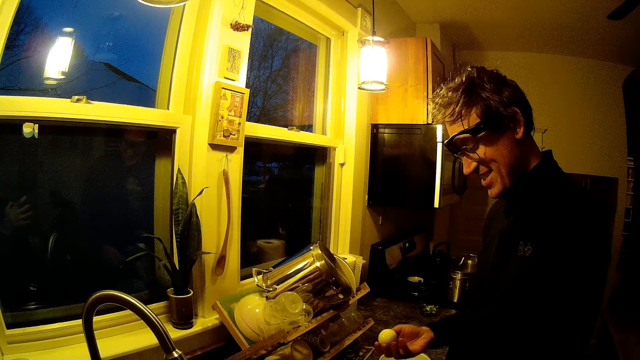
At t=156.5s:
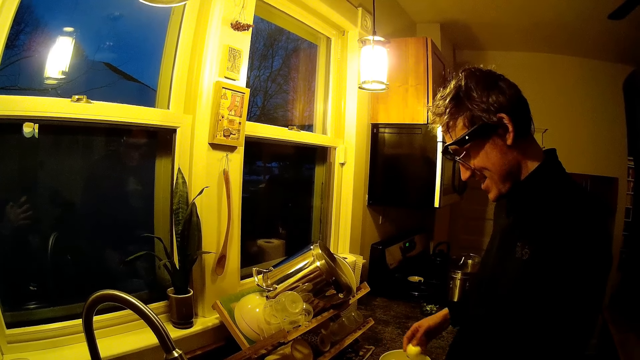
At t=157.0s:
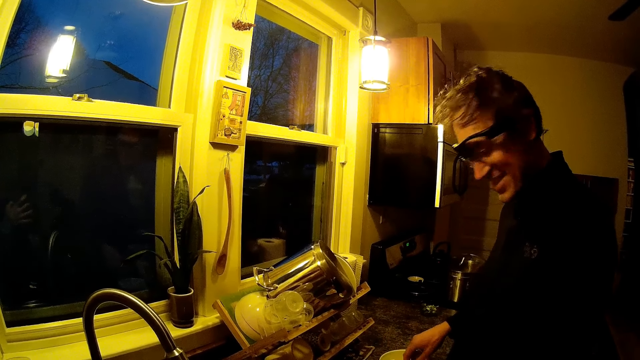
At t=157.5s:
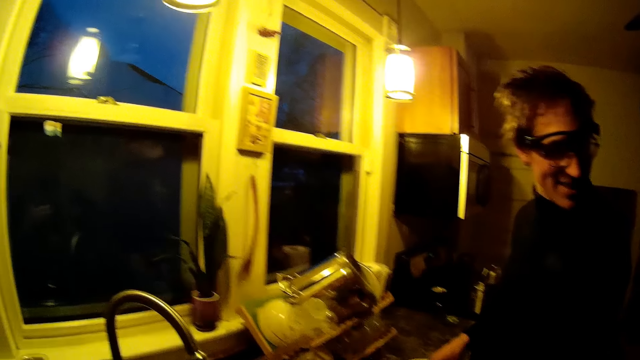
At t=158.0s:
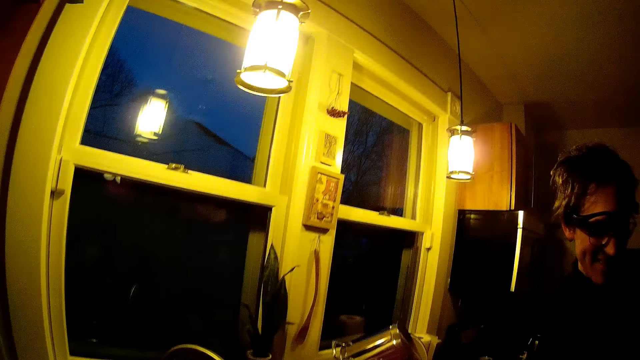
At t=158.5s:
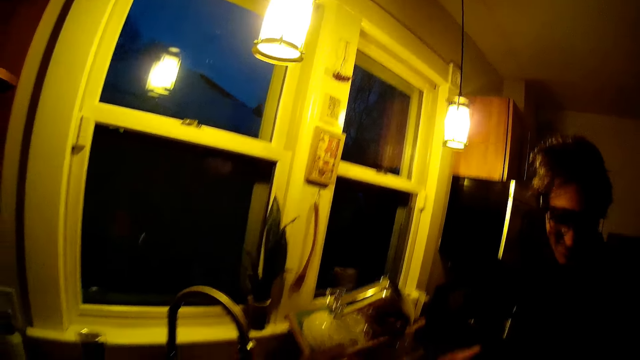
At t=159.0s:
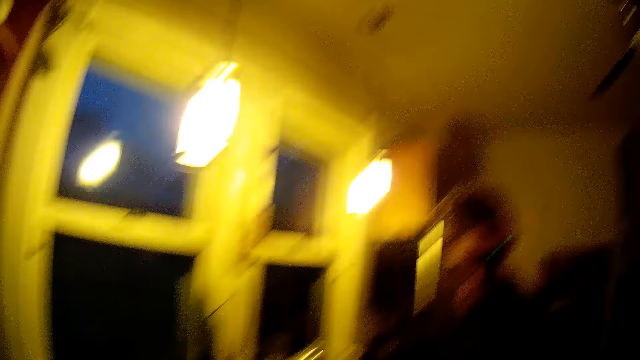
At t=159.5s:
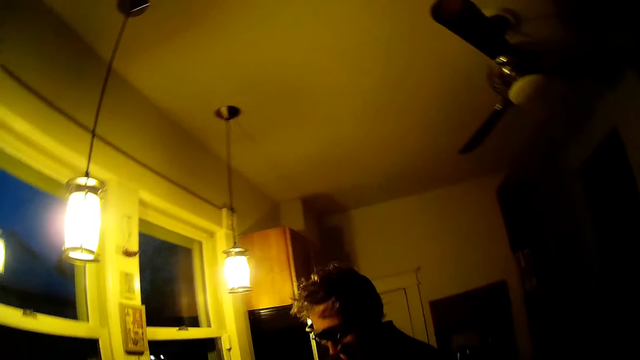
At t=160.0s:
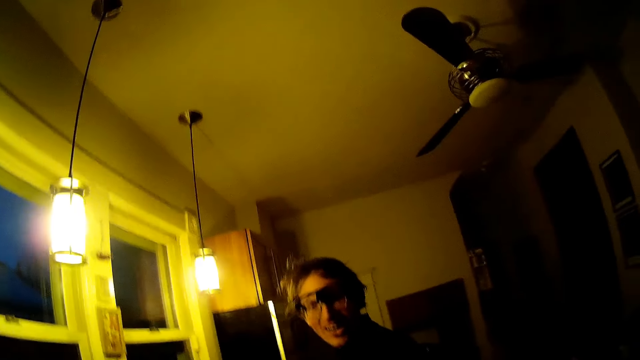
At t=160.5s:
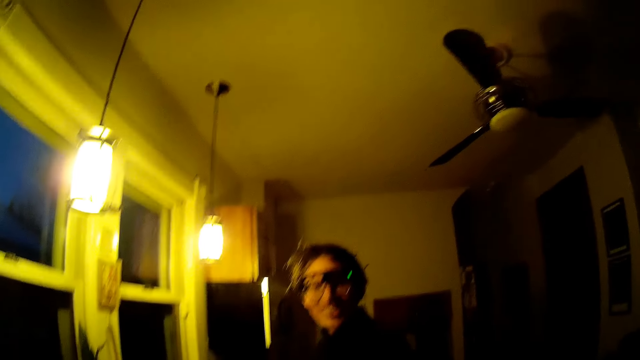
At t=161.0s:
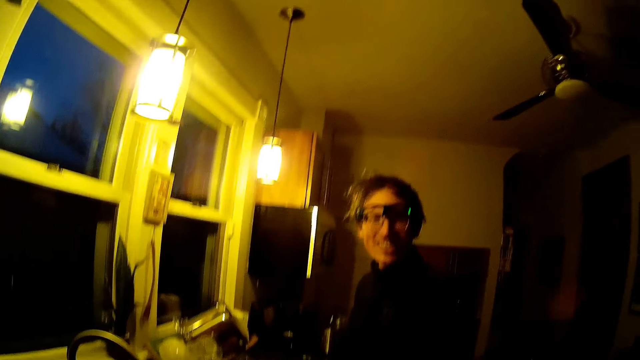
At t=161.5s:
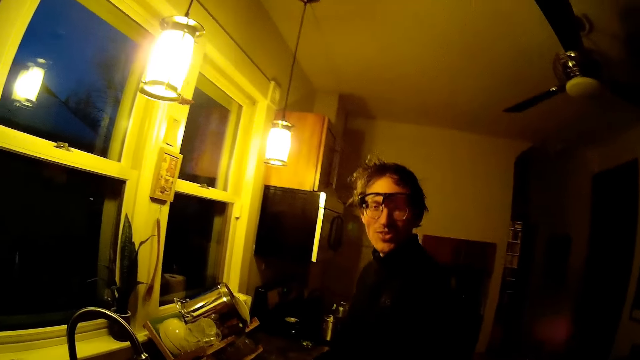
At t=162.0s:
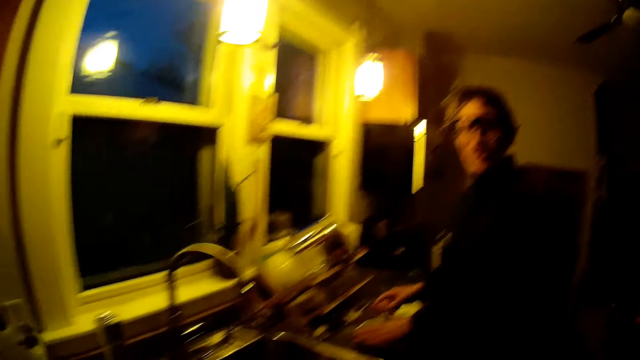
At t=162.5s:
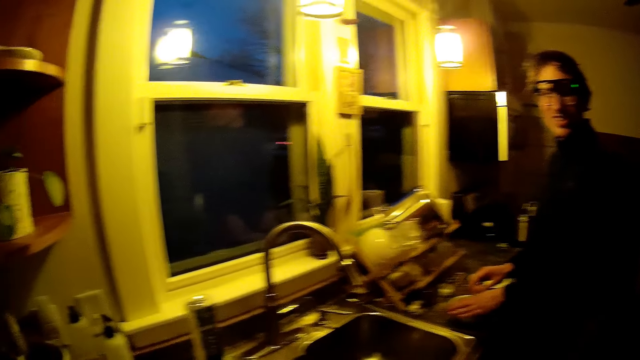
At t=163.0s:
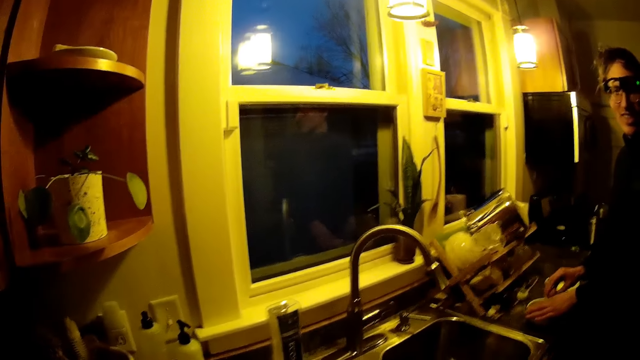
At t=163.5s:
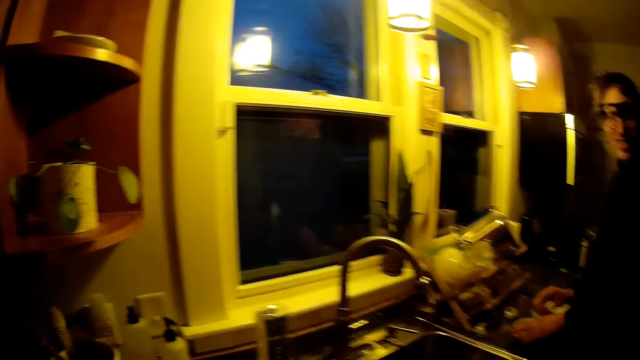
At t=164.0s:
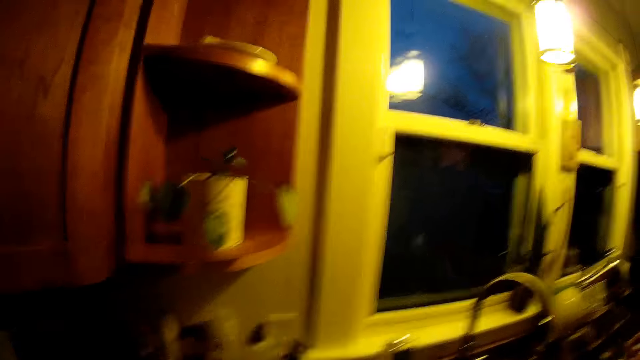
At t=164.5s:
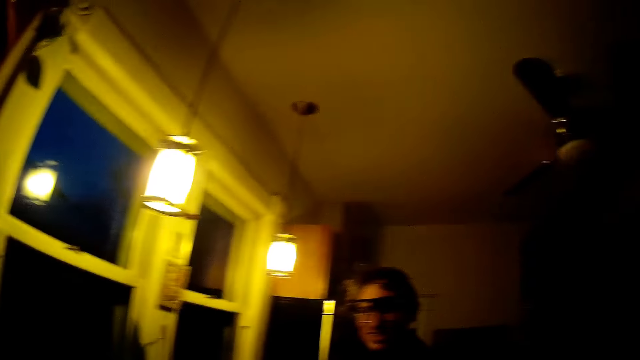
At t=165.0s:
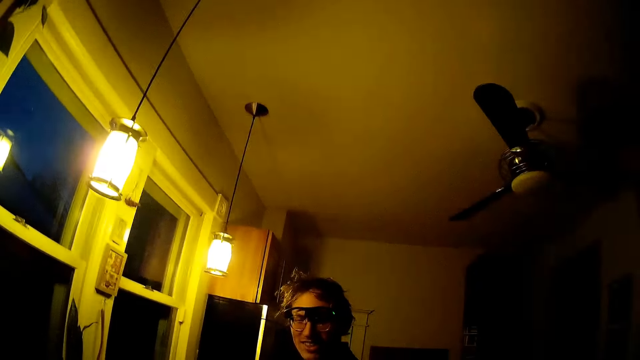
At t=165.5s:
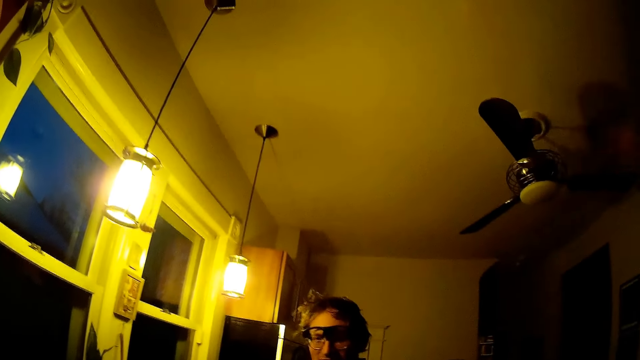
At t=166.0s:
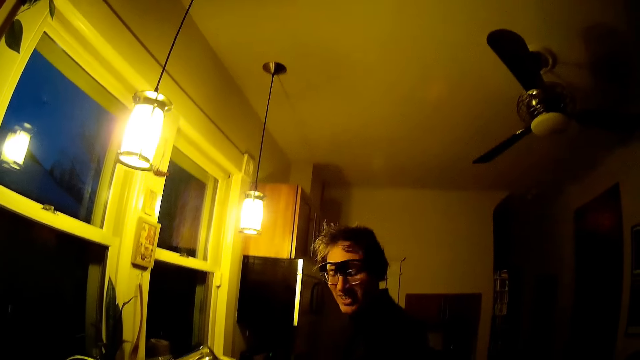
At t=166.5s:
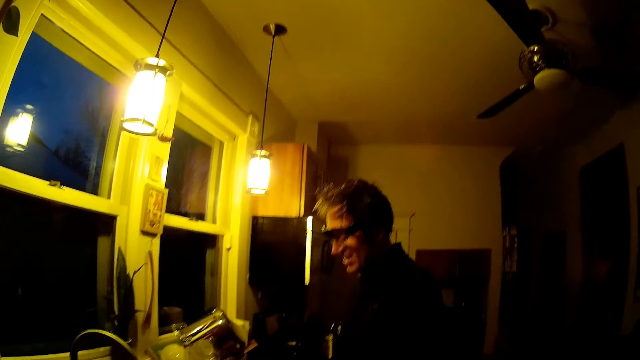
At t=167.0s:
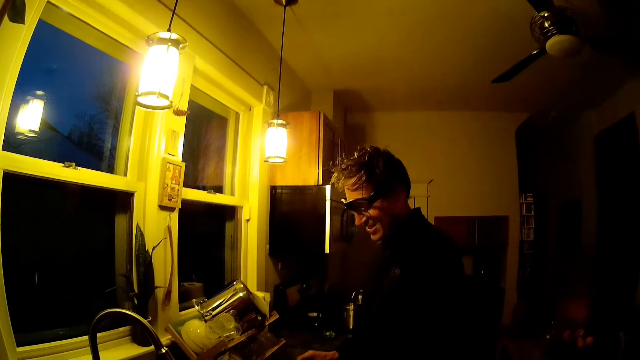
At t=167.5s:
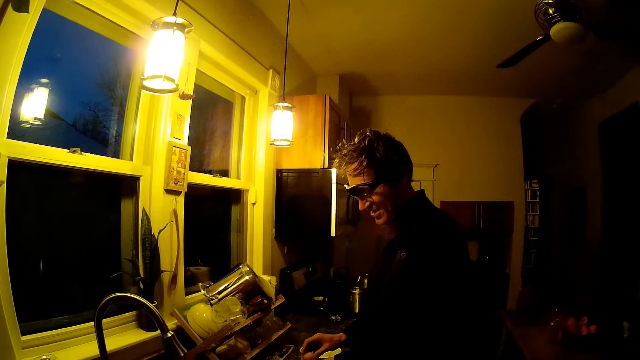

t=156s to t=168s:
The man drops the peeled egg in a plate on the countertop with his right hand. The man cracks an egg with the plate on the countertop with his right hand. The man talks back to the camera wearer.

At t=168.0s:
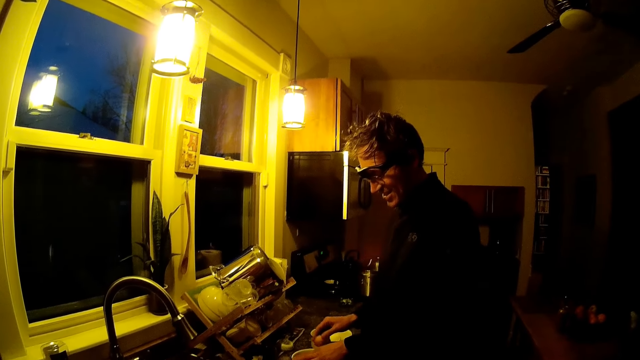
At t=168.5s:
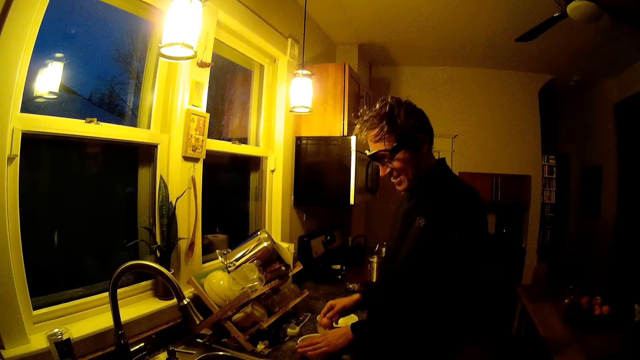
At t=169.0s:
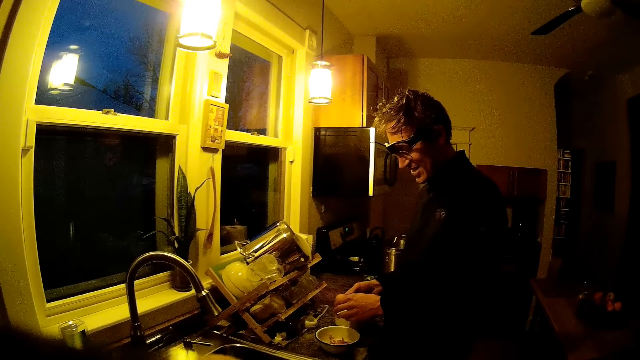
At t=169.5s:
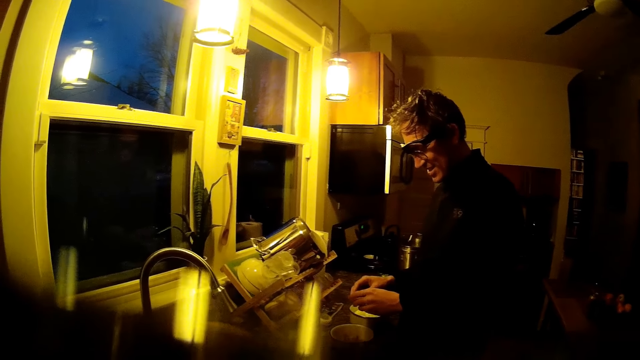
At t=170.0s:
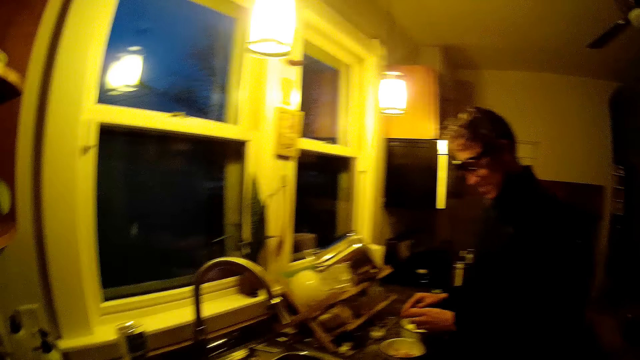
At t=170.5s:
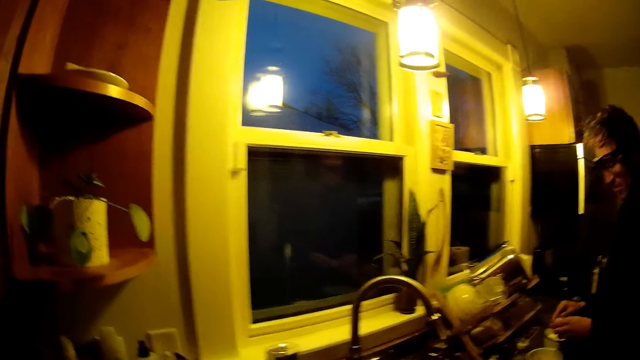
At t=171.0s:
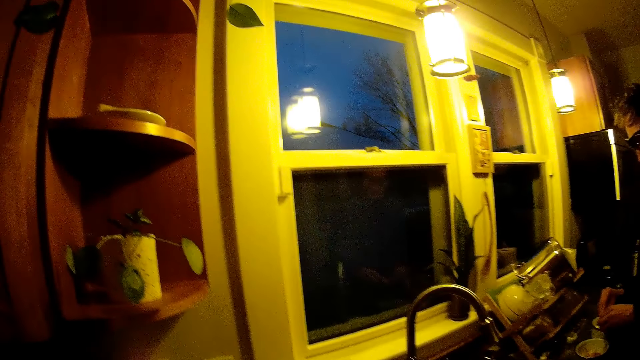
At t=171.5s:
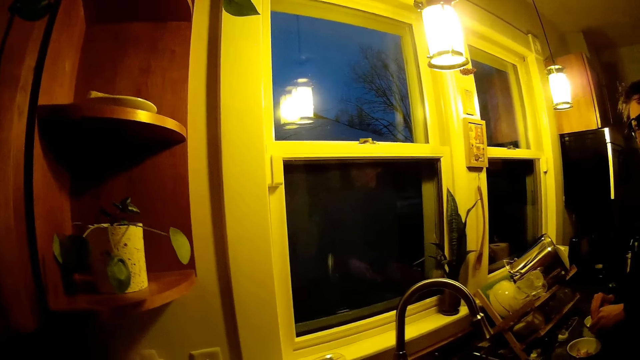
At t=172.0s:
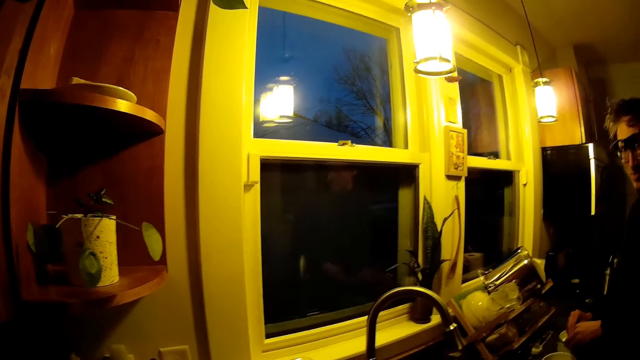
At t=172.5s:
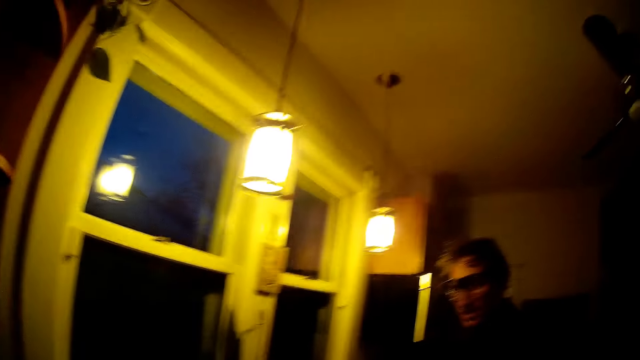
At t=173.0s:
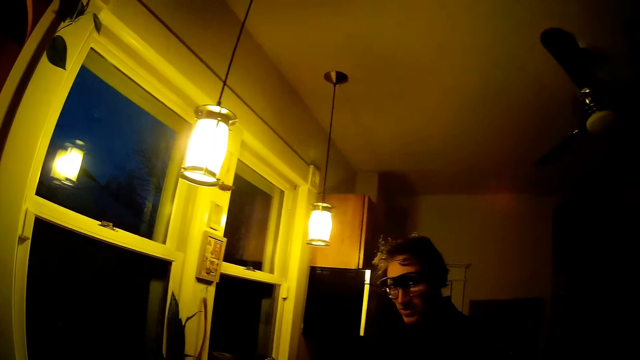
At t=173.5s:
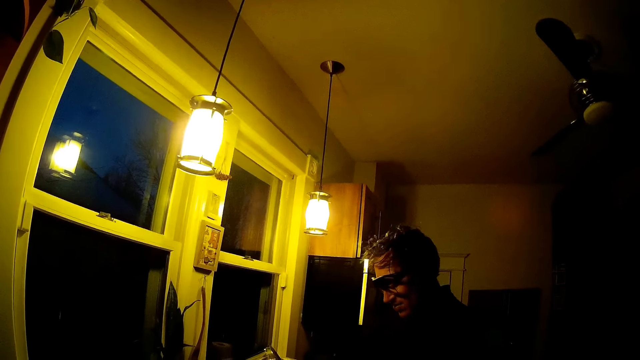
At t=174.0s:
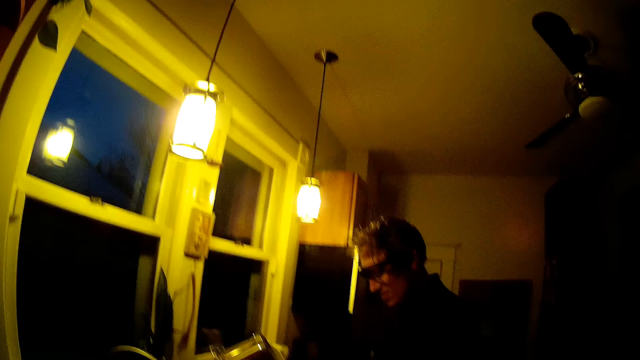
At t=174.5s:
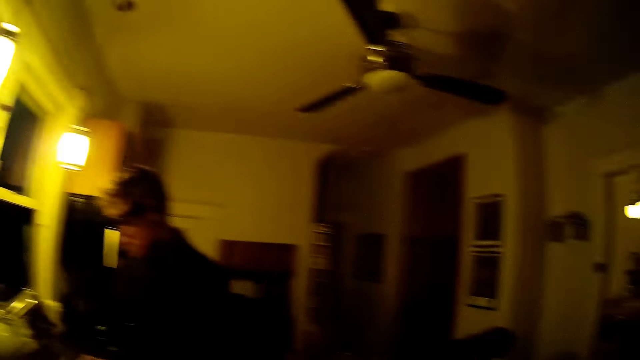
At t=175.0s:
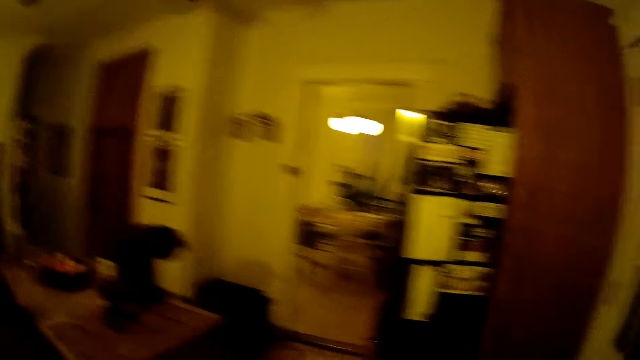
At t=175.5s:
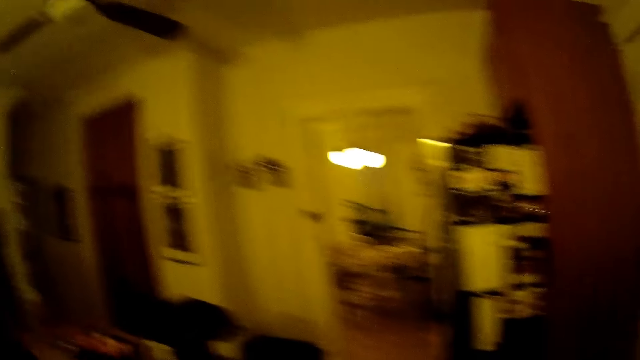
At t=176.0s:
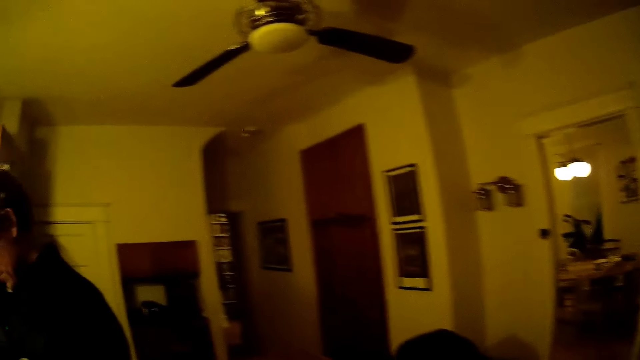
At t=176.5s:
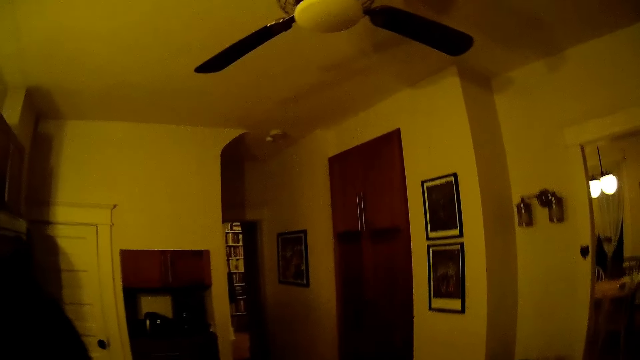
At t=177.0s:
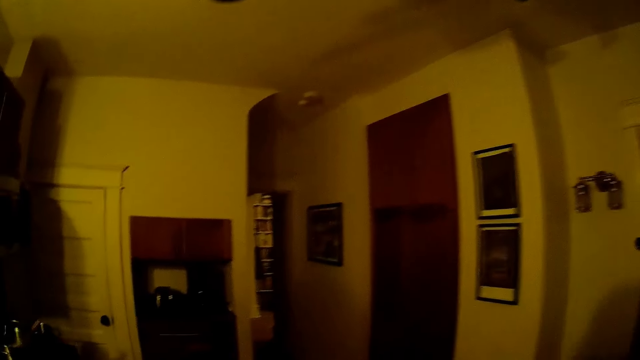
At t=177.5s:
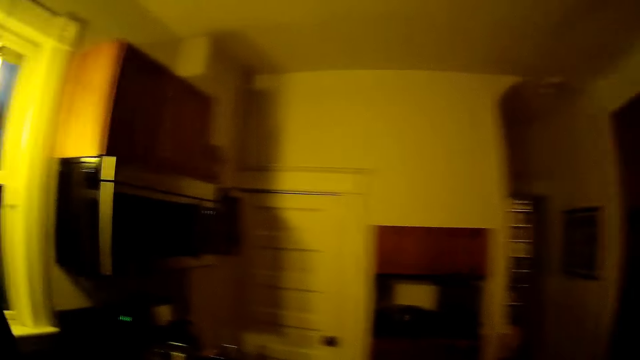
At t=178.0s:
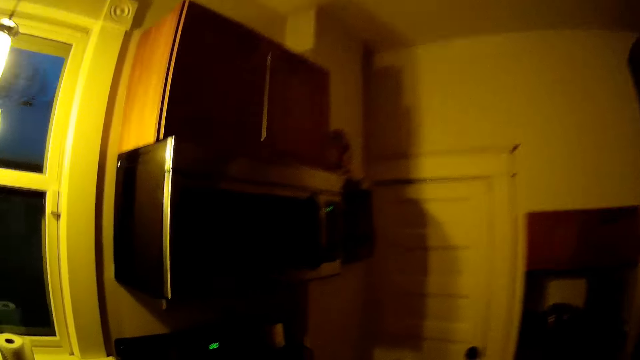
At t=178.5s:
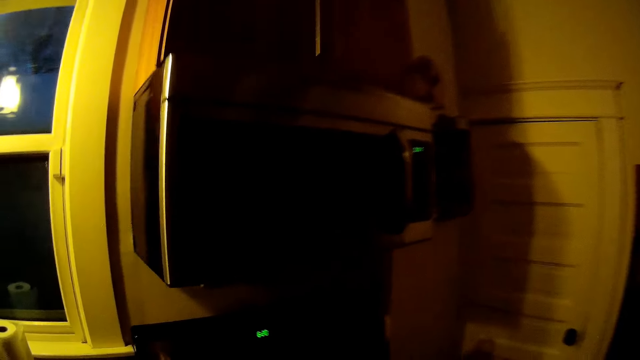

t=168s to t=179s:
The man peels the egg with both hands. The camera wearer moves towards a gas burner.
